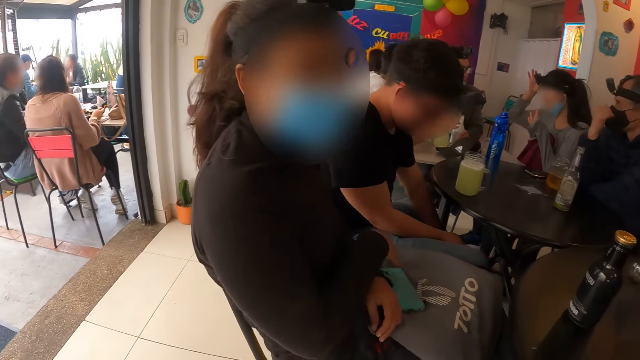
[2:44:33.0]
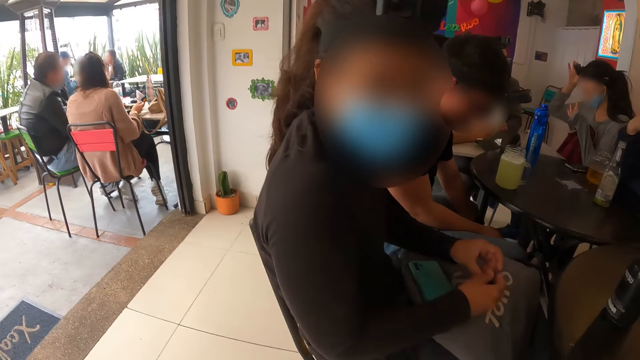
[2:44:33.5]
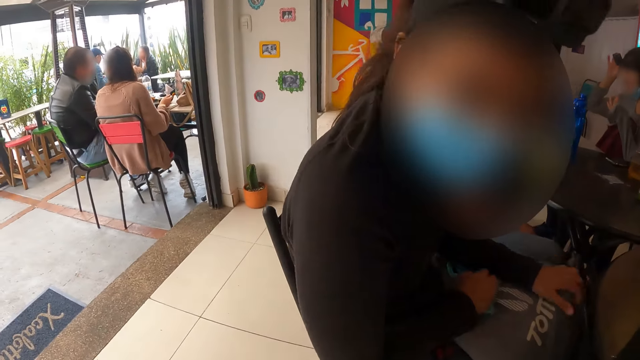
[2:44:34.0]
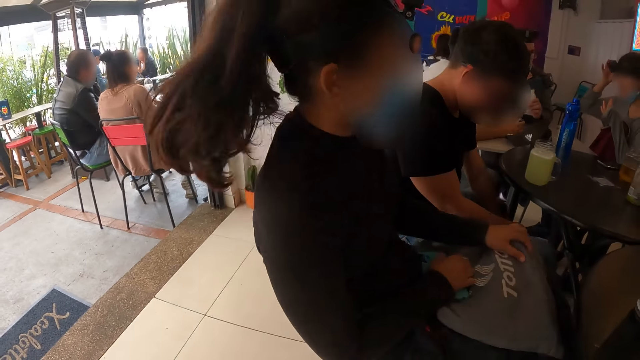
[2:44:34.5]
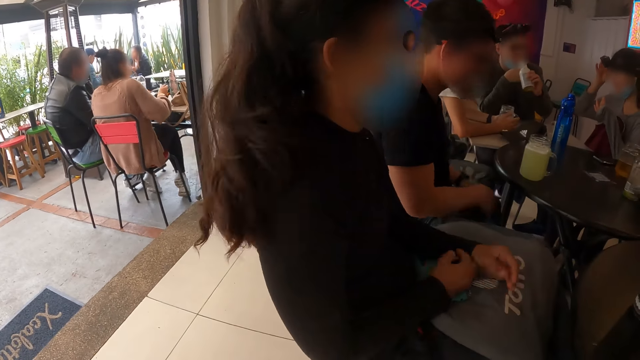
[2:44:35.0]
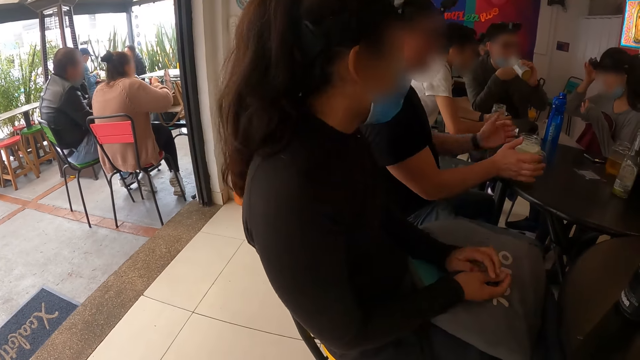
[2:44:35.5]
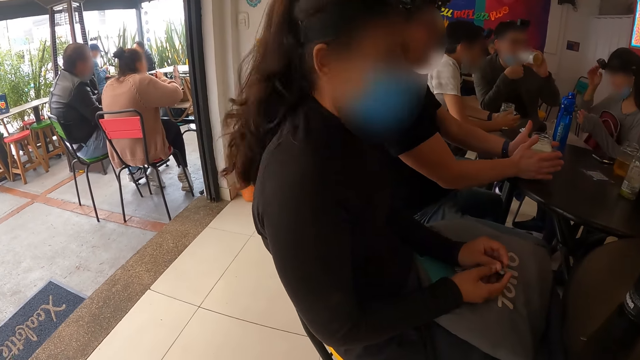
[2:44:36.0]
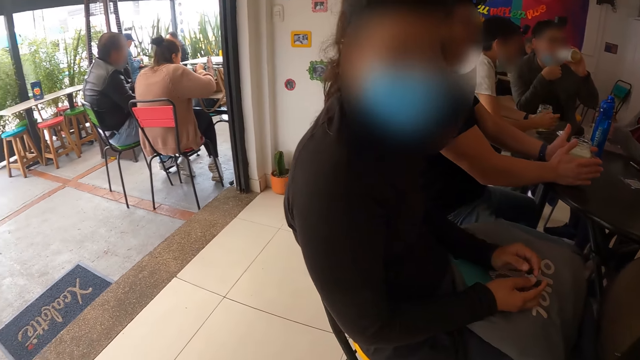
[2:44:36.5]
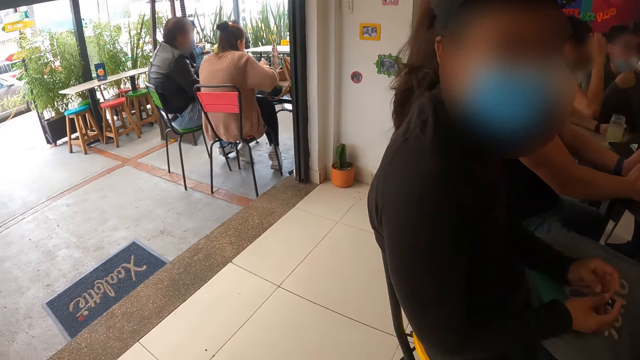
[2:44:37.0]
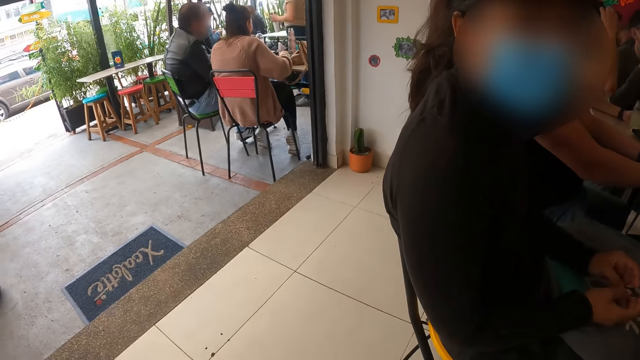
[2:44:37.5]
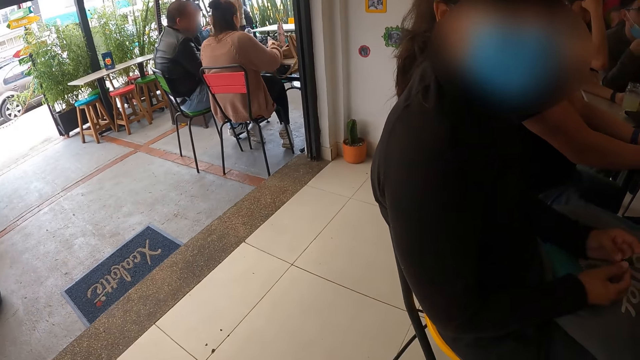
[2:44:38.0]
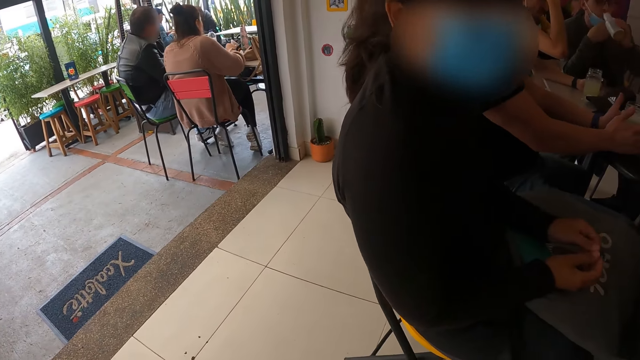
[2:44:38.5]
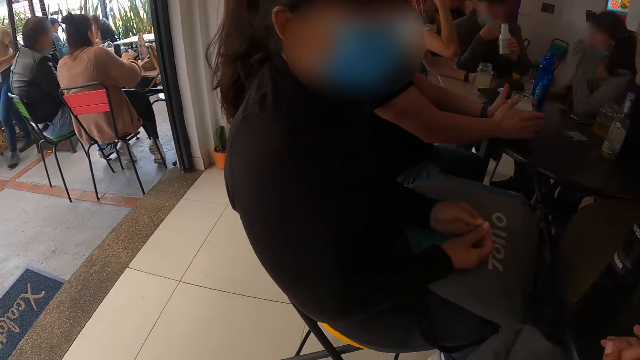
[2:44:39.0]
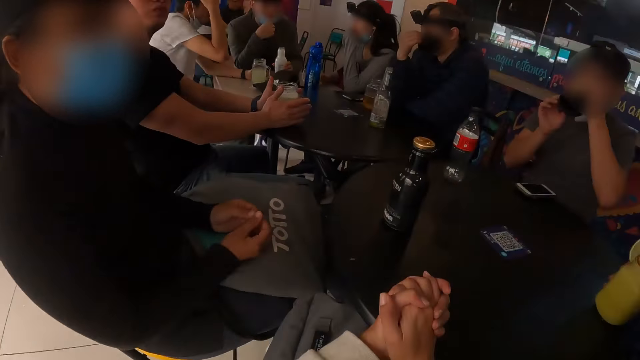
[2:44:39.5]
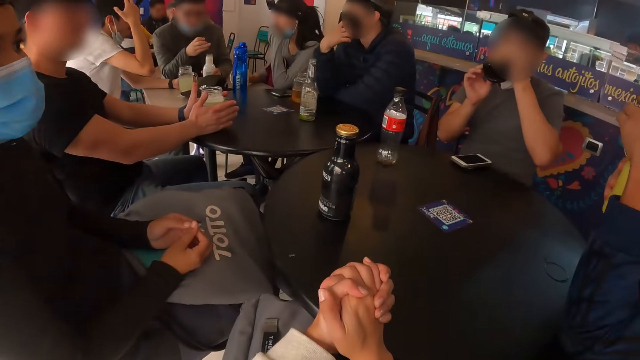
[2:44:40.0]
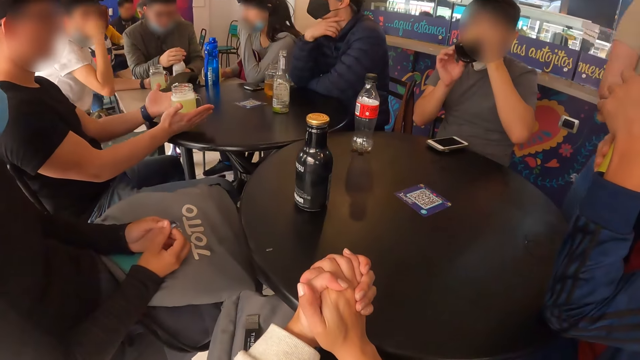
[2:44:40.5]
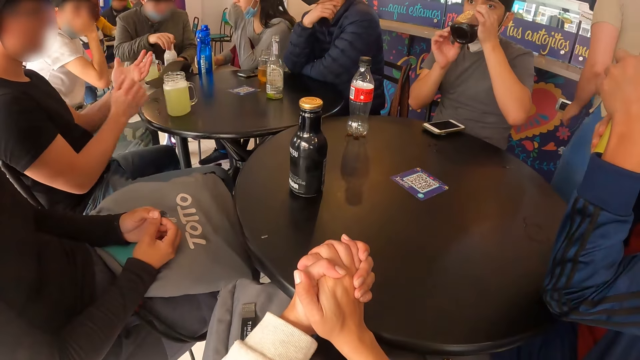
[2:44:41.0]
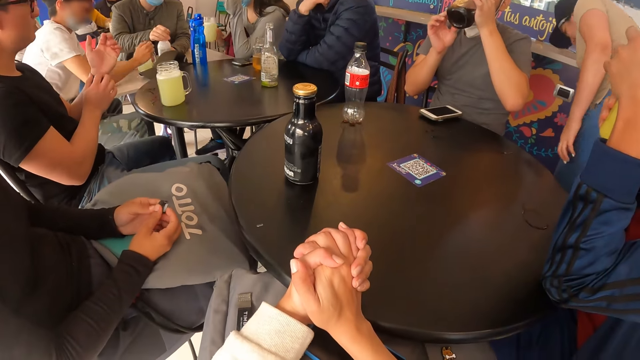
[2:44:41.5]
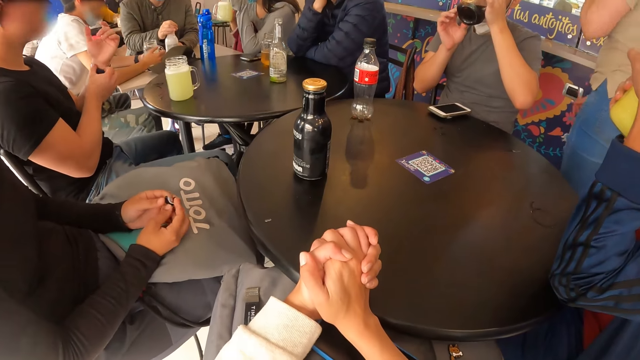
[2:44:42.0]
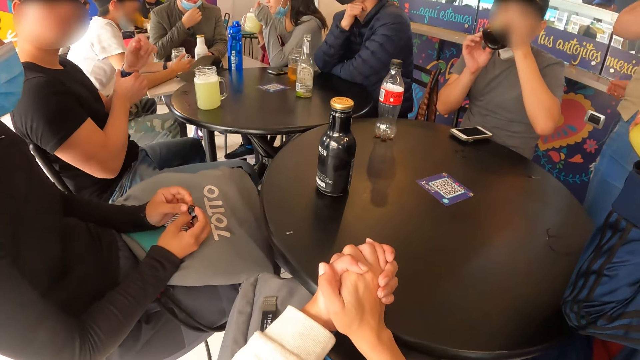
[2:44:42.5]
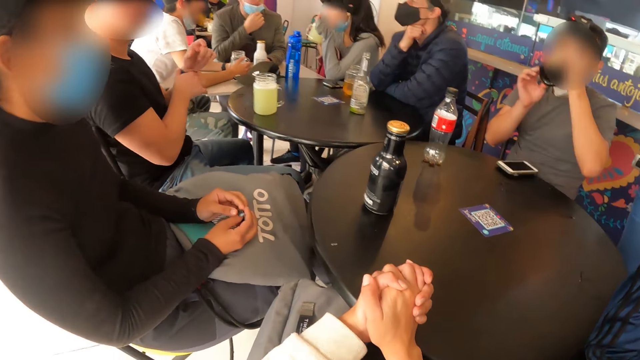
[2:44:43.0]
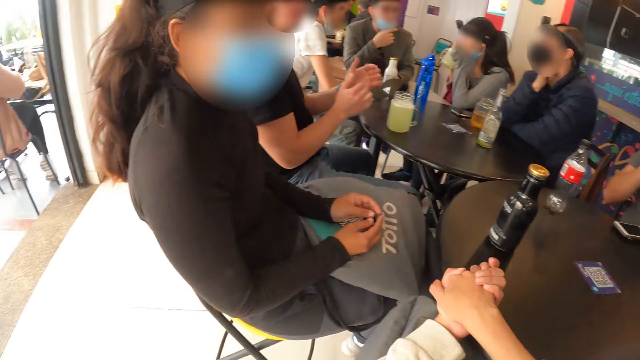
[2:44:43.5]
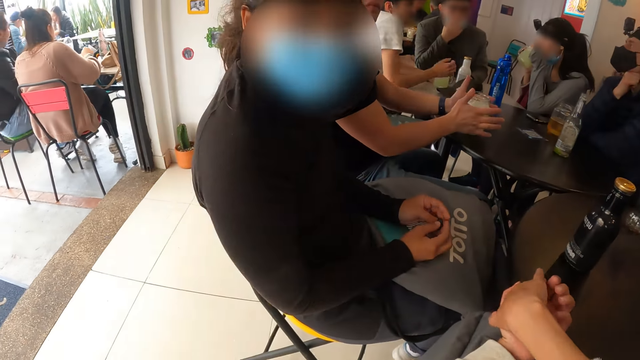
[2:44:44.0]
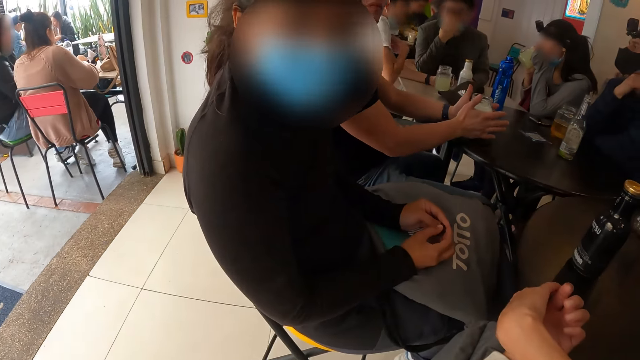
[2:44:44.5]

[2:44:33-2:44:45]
A man lifts the bottle from the table with his left hand. He drinks from the bottle in his left hand. He drops the bottle on the table with his left hand. Another man drinks from a cup with both hands. A third man lifts a cup from the table with his right hand. He drinks from the cup in his right hand. The camera wearer stares around the room. A woman lifts the cup from the table with her right hand. She drinks from the cup in her right hand.

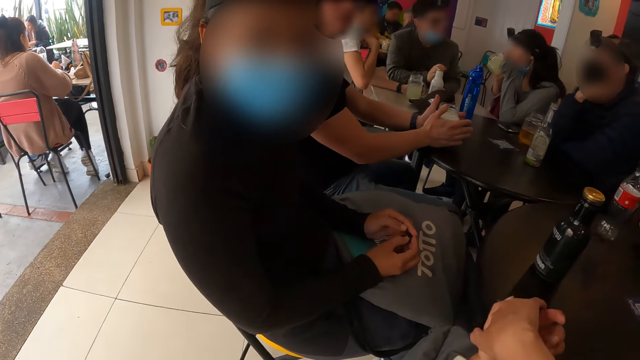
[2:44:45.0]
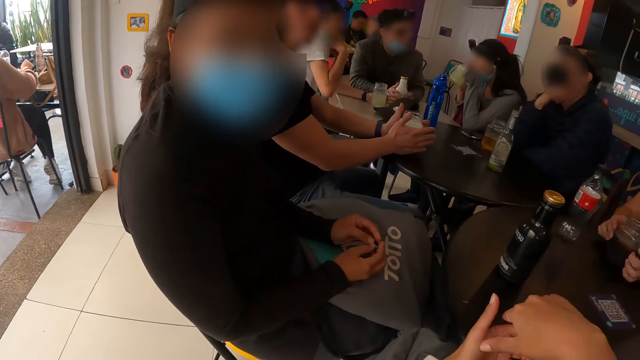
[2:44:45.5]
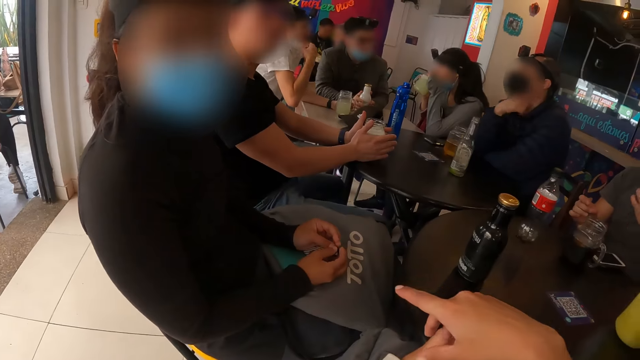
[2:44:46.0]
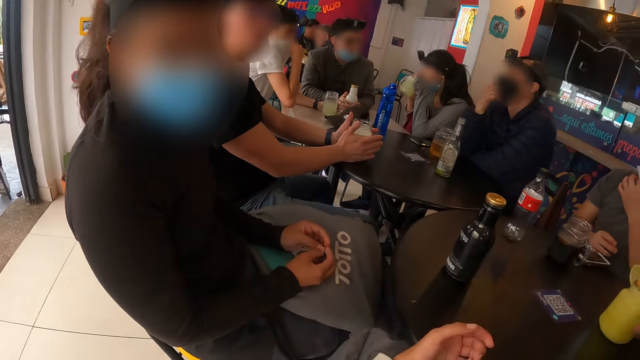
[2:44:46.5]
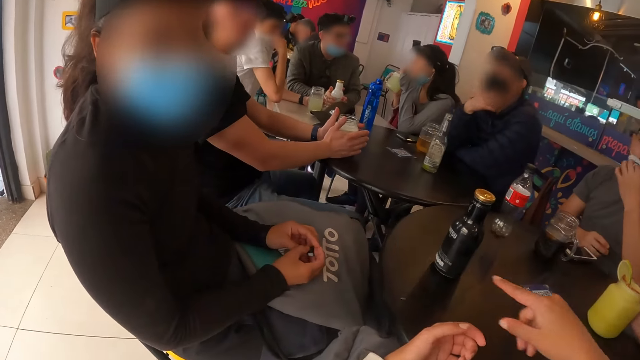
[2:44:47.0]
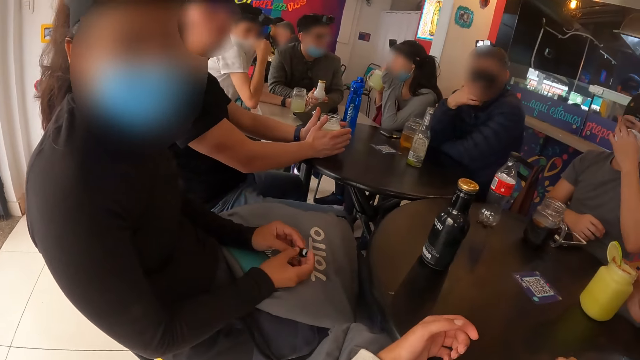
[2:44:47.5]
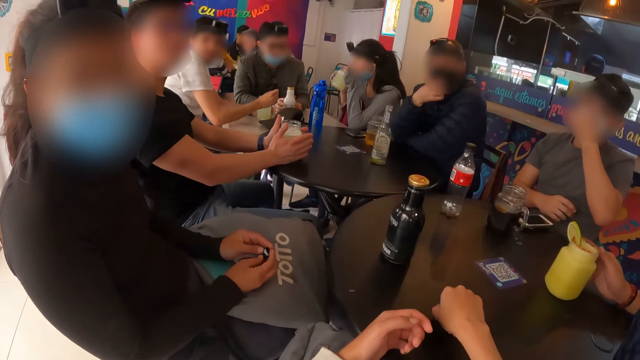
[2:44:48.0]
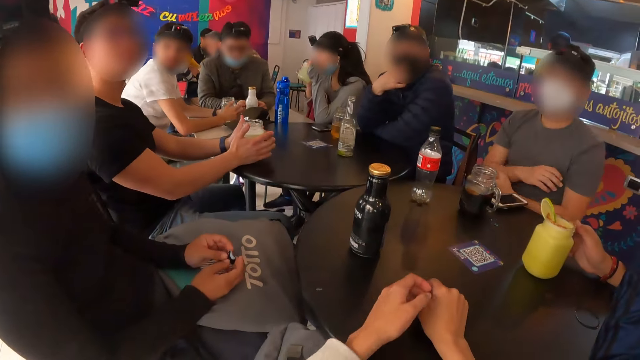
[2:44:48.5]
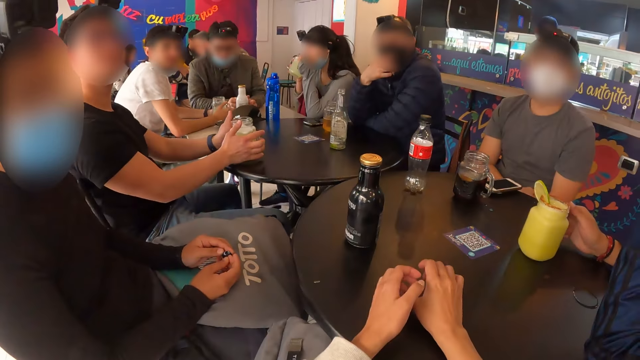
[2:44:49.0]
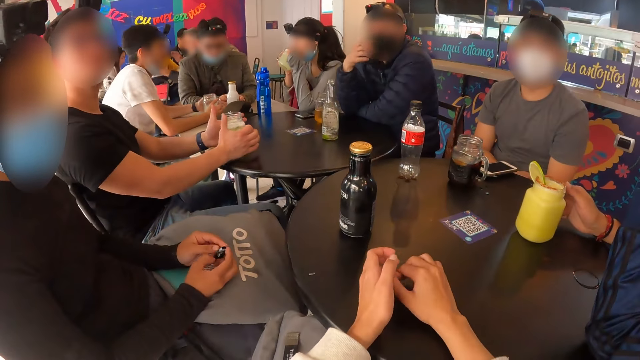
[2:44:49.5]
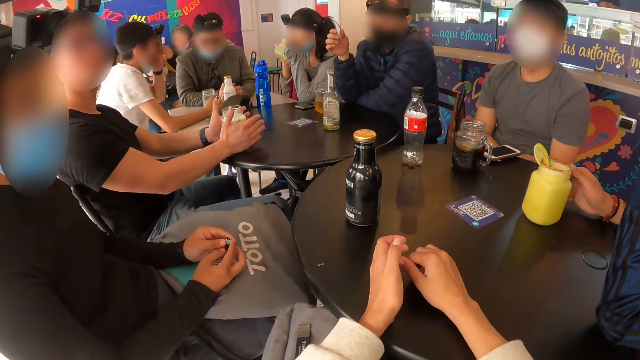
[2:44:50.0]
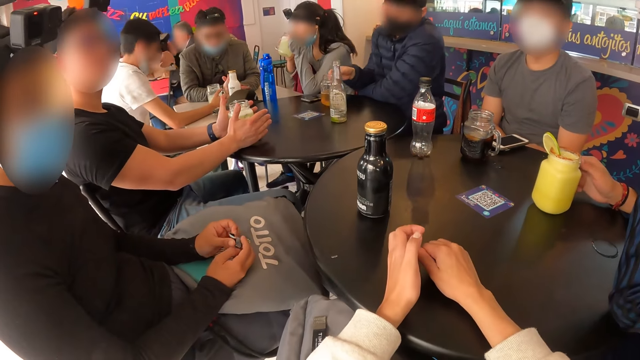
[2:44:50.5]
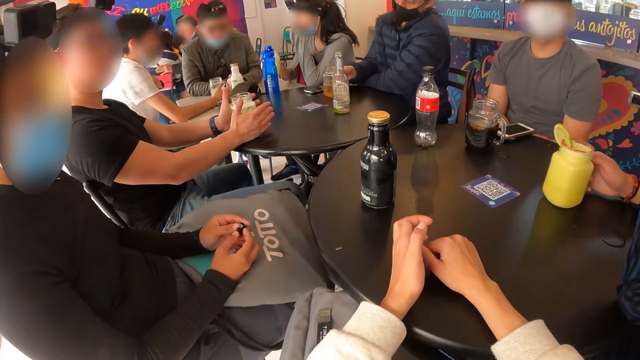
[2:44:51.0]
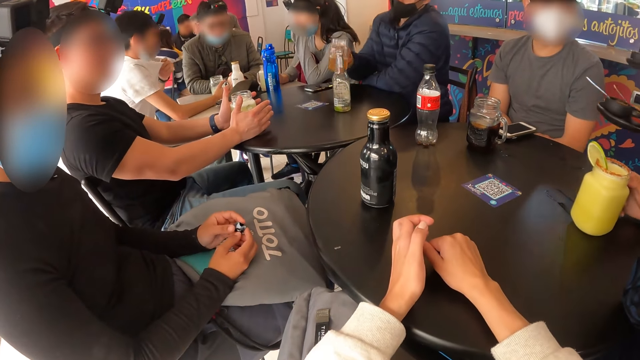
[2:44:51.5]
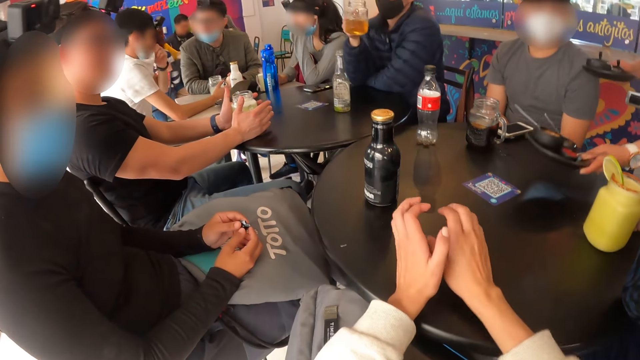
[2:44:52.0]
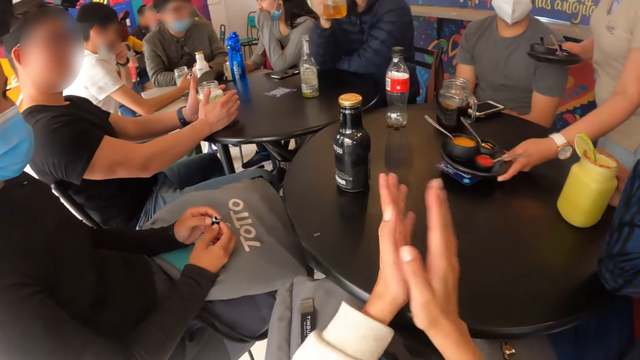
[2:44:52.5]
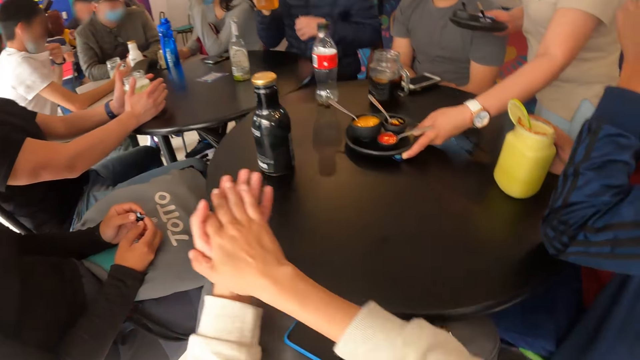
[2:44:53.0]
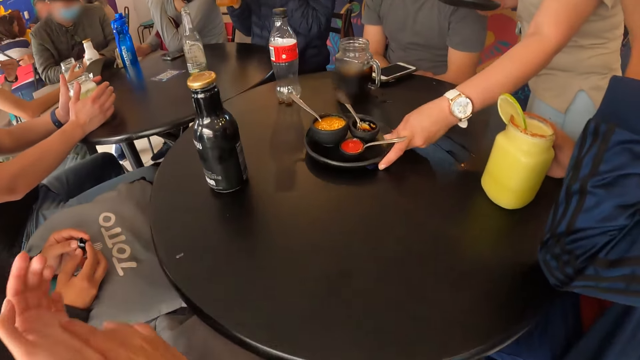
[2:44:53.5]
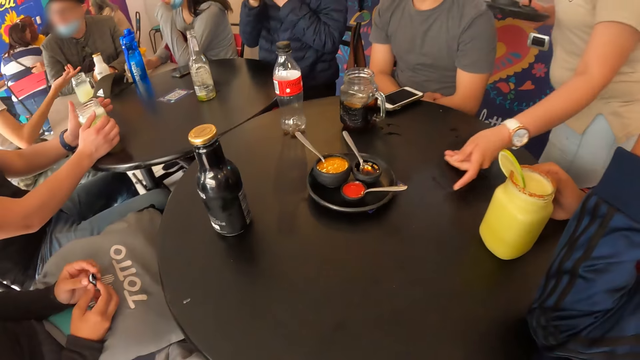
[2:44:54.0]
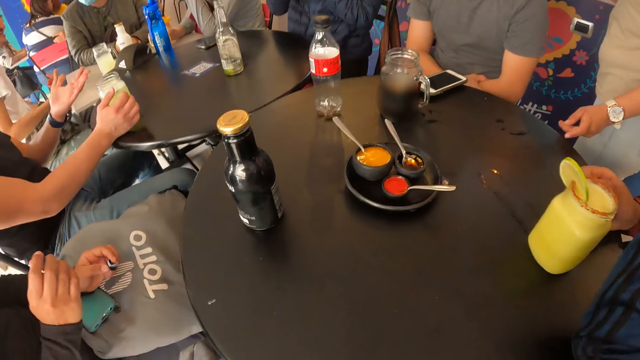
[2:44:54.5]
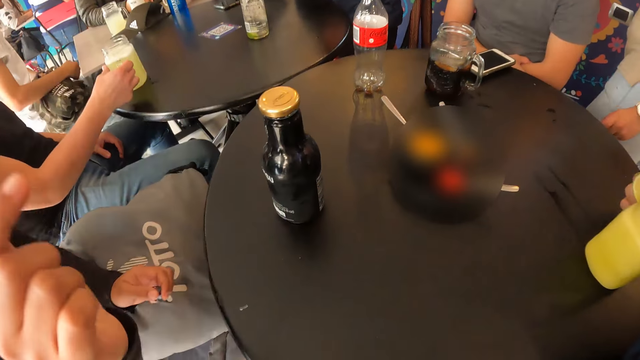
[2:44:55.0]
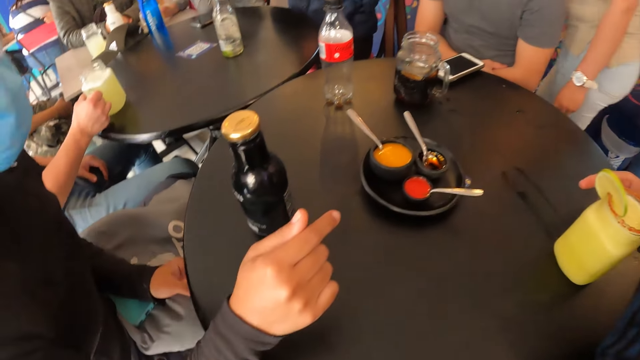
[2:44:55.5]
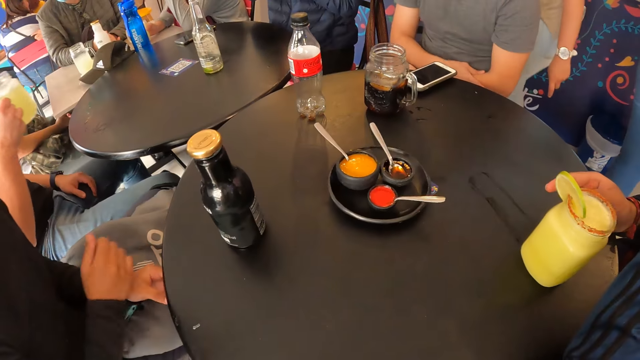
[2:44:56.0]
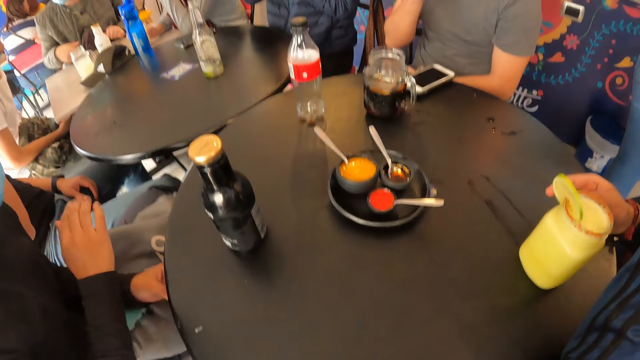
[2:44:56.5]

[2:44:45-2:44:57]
The camera wearer makes a gesture to a woman. Another woman drops the cup on the table with her right hand. A man moves the cup on the table with his right hand. A waiter drops a plate of sauces on the table with her left hand. Another man picks up the cup from the table with his right hand. The first woman makes a gesture to the camera wearer. The second man drinks from the cup in his right hand.
